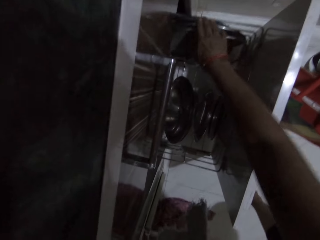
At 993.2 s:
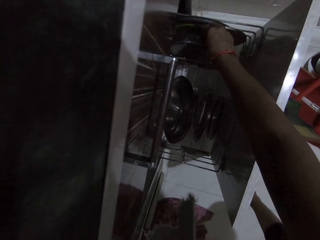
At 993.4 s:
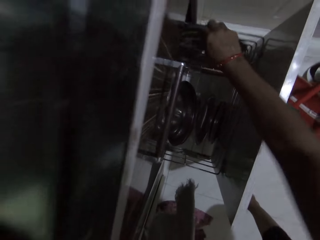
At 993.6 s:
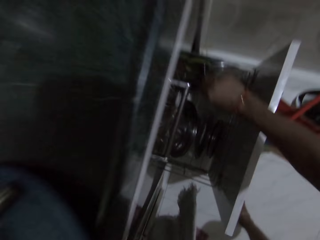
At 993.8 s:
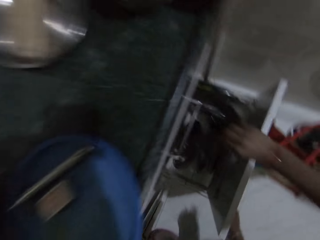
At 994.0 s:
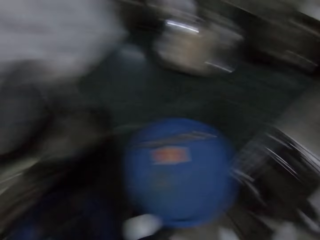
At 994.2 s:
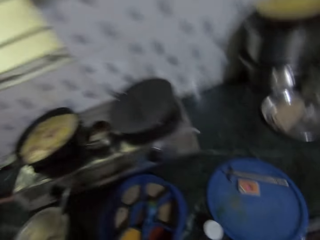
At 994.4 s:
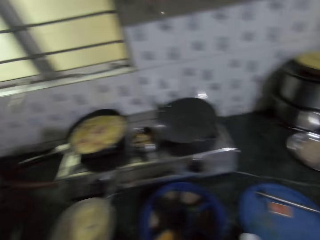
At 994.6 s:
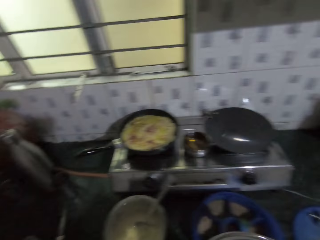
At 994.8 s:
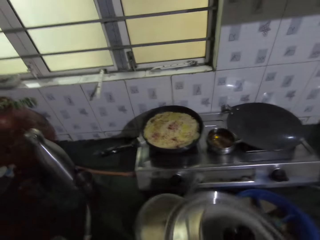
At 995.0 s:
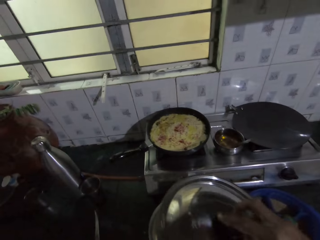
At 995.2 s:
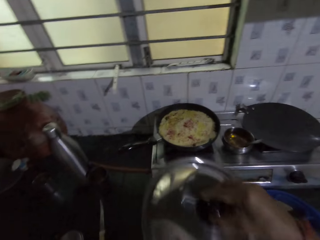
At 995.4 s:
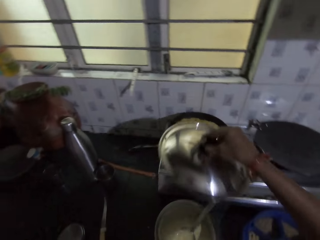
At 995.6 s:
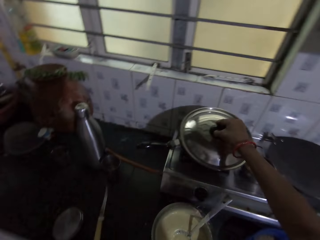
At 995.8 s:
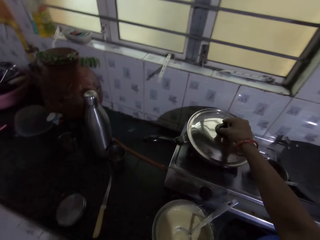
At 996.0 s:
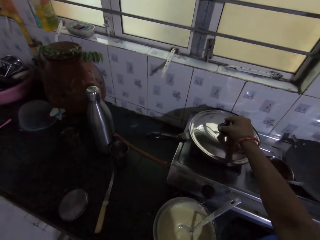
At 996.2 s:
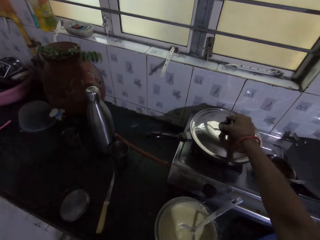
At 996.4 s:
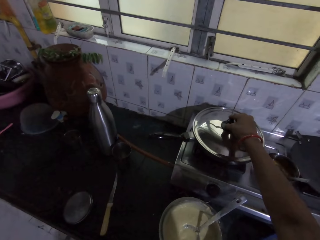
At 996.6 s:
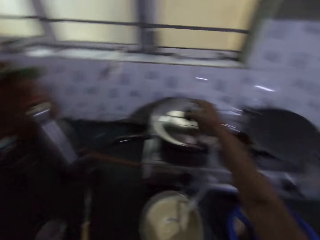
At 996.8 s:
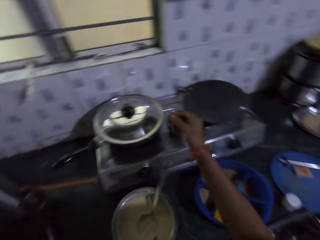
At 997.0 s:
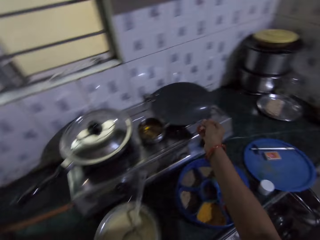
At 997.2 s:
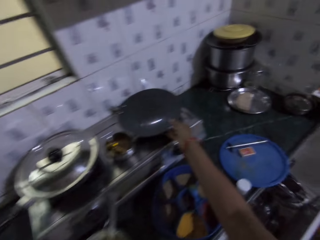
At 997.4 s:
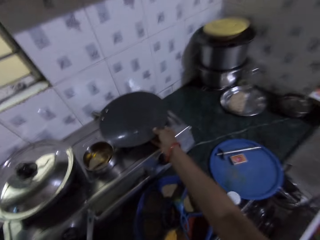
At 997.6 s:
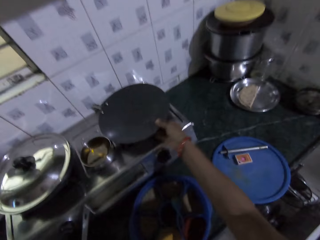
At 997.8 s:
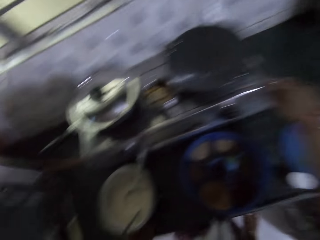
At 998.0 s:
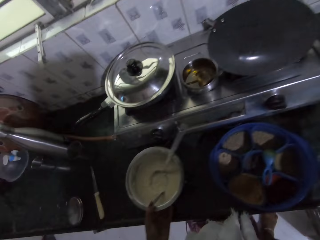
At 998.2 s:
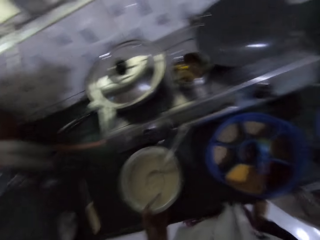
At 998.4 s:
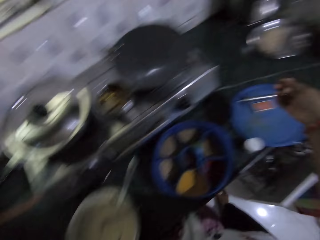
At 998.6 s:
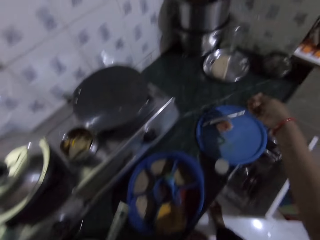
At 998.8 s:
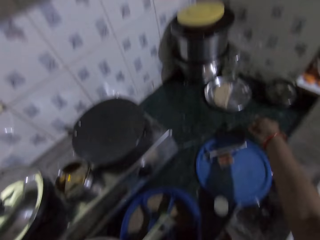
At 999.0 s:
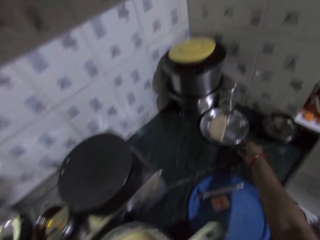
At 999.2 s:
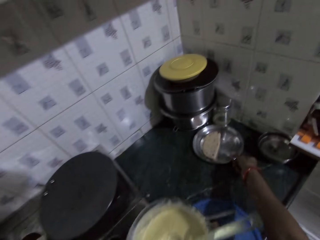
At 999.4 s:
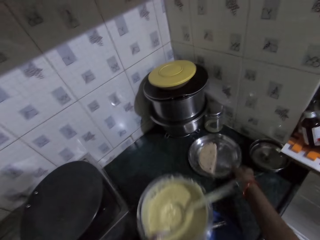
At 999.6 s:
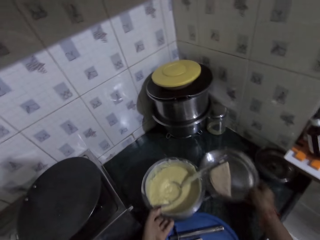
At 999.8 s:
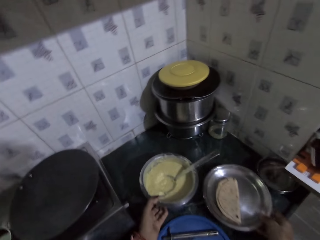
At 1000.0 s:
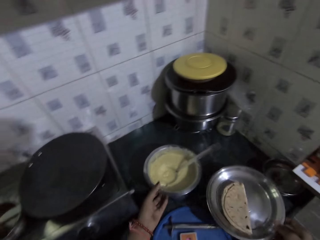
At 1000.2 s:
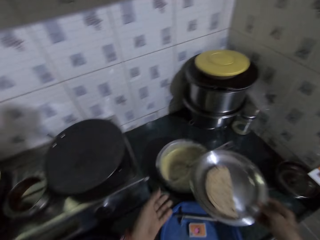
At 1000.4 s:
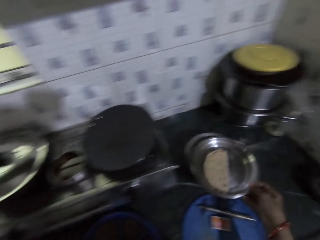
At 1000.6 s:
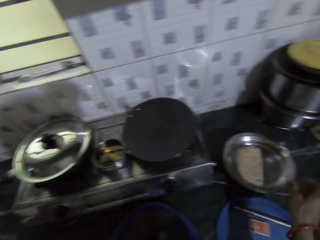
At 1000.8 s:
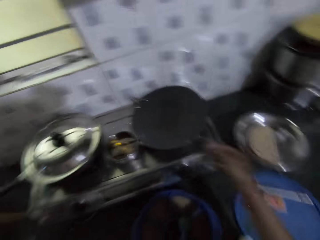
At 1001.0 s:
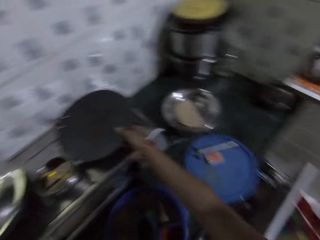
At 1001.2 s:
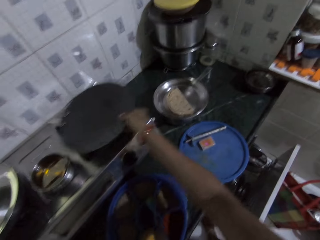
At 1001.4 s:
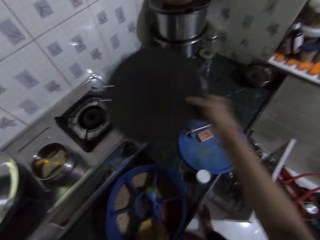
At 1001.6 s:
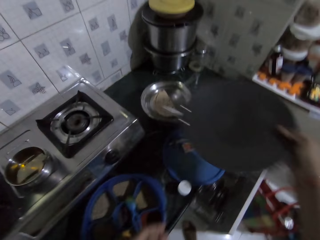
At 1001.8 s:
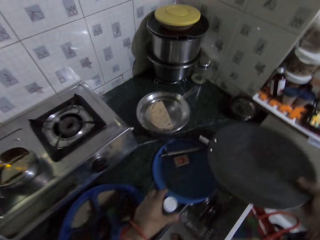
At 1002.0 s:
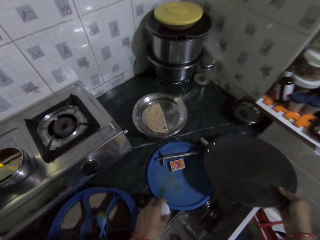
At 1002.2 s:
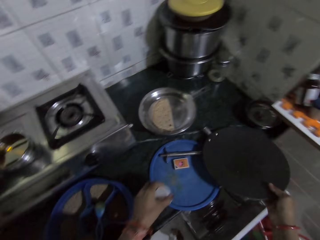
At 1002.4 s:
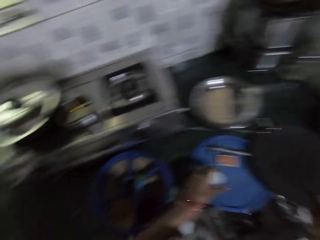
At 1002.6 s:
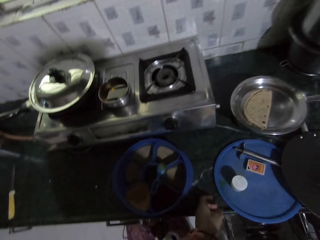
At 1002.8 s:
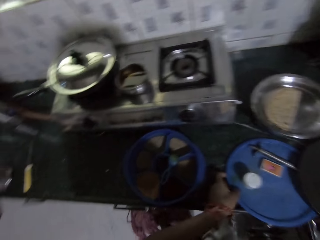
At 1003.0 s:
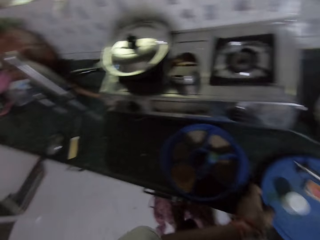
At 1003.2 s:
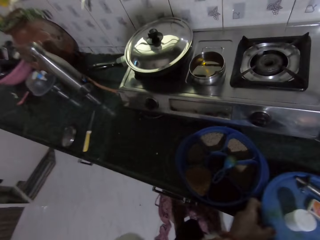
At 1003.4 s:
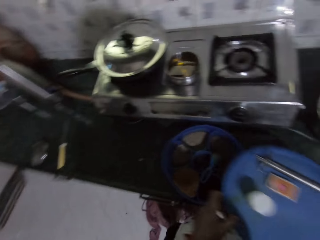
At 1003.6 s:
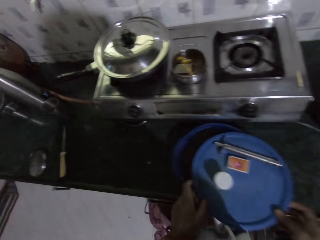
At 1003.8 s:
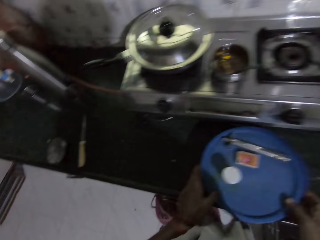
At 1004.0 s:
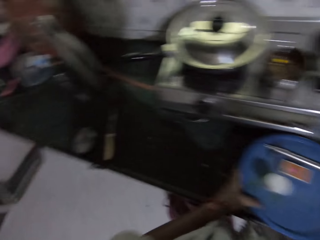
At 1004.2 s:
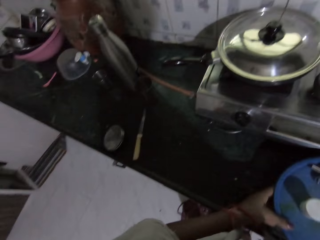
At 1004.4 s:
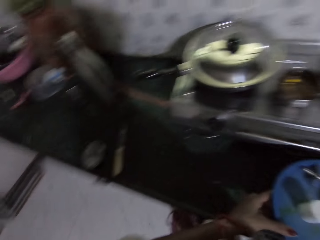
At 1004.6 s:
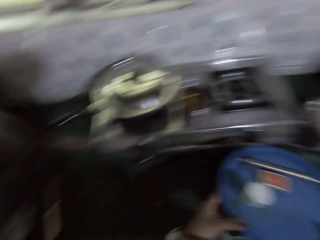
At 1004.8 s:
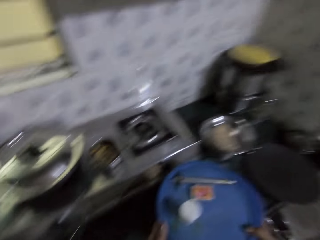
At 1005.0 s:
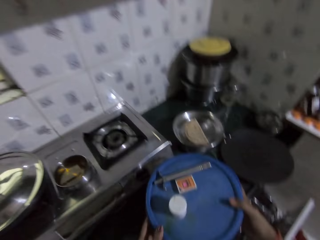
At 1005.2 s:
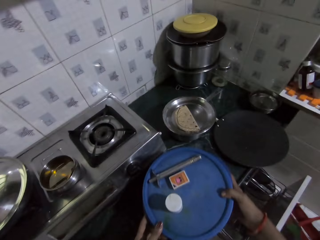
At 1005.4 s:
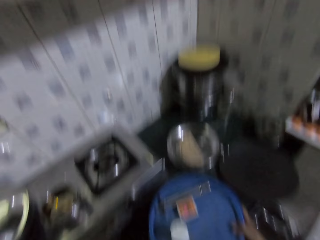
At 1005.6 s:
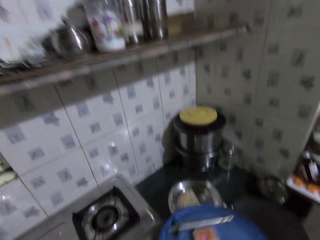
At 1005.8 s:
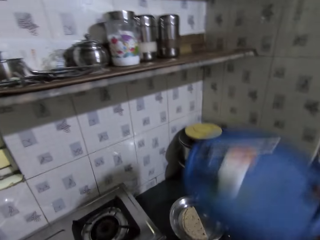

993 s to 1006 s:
The camera wearer takes a lid from the drawer with her right hand. She covers the cooking pan on the cooker on the countertop with the lid in her right hand. She touches a pan on the cooker on the countertop with her right hand. She moves the pot. She picks up a plate from the countertop with her right hand. She drops the bowl on the countertop with her left hand. She drops the plate on the bowl on the countertop with her right hand. She takes the pan from the cooker on the countertop with her right hand. She picks up a lid from the countertop with her left hand. She drops the pan on the countertop with her right hand. She drops the lid on a lid on the countertop with her left hand. She drops the pan on the countertop with her right hand. She picks up the lid from the countertop with her left hand. She covers the spice container on the countertop with the lid in both hands. She picks up the container from the table with both hands. She puts the spice container aside.

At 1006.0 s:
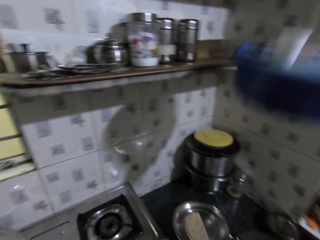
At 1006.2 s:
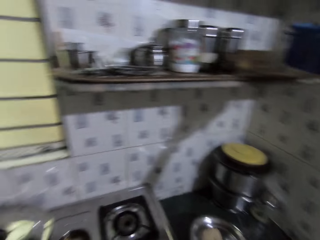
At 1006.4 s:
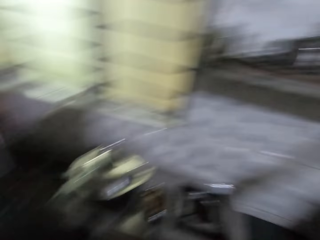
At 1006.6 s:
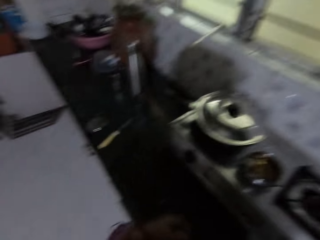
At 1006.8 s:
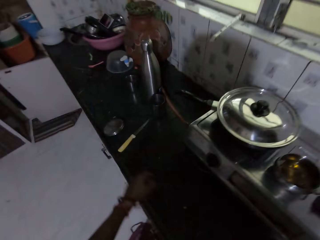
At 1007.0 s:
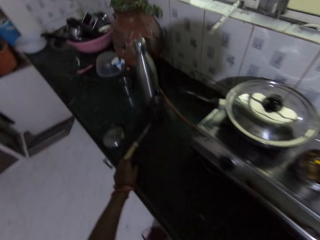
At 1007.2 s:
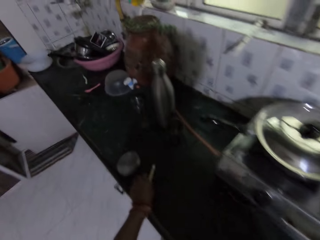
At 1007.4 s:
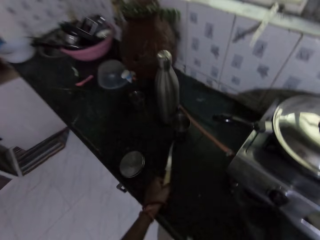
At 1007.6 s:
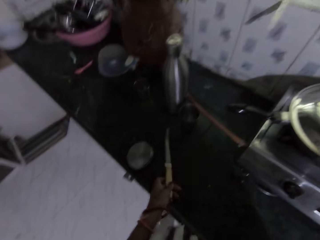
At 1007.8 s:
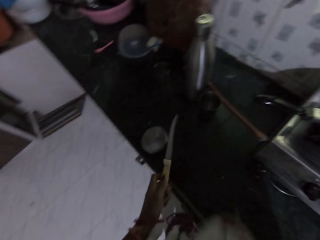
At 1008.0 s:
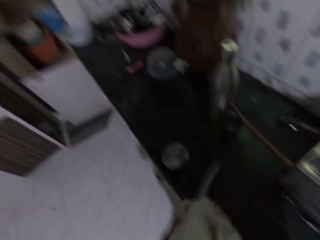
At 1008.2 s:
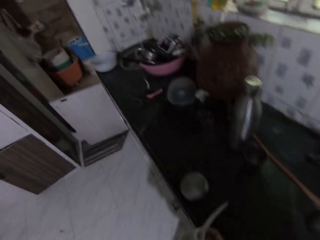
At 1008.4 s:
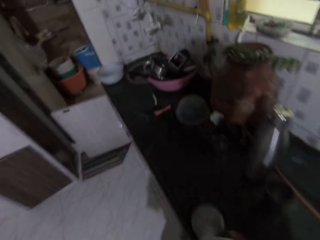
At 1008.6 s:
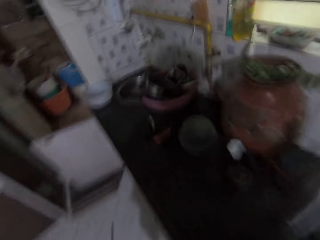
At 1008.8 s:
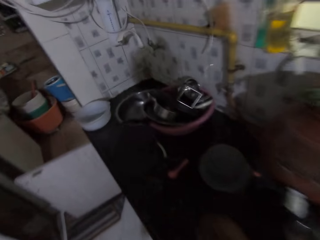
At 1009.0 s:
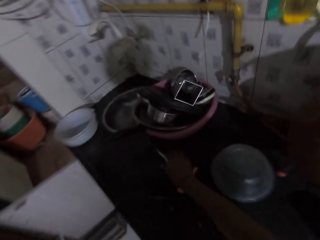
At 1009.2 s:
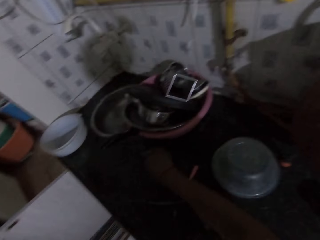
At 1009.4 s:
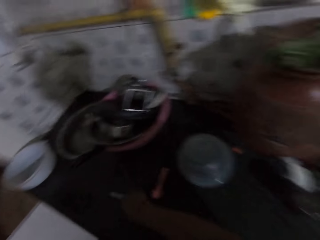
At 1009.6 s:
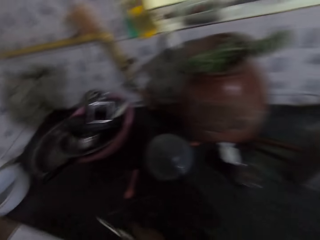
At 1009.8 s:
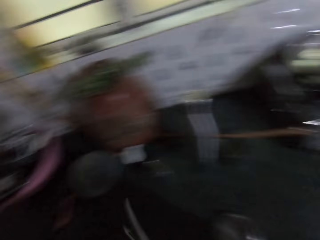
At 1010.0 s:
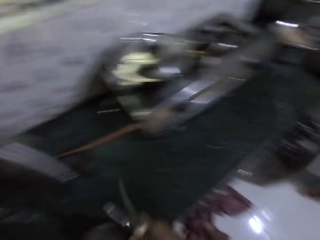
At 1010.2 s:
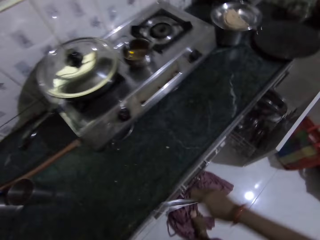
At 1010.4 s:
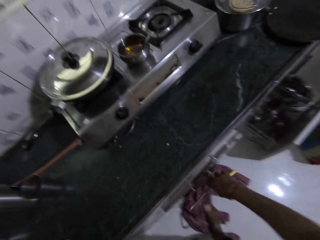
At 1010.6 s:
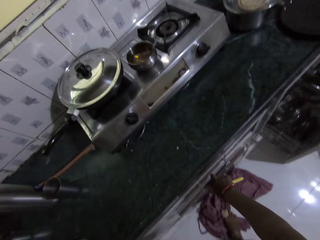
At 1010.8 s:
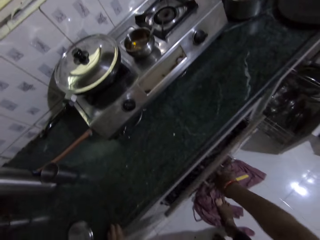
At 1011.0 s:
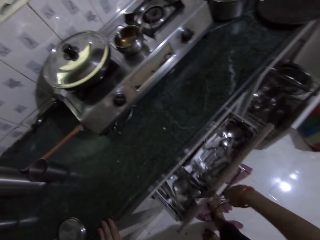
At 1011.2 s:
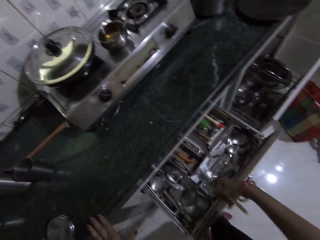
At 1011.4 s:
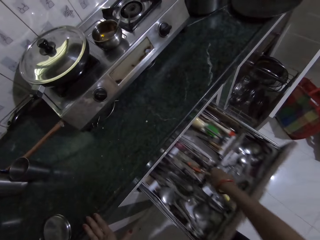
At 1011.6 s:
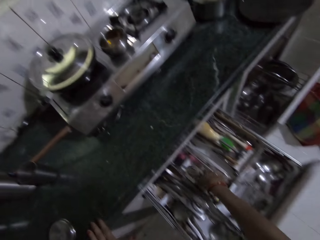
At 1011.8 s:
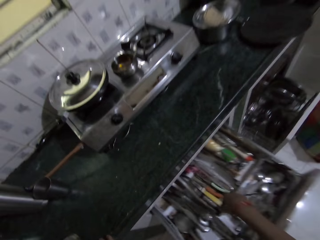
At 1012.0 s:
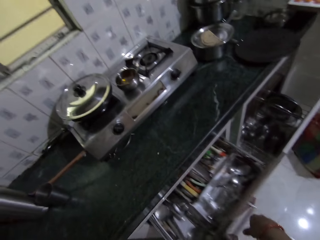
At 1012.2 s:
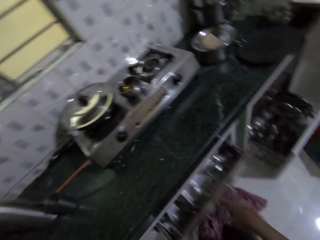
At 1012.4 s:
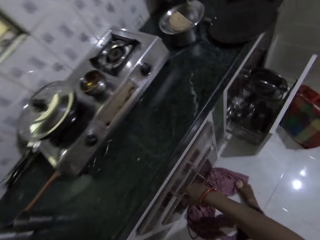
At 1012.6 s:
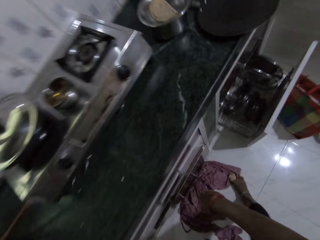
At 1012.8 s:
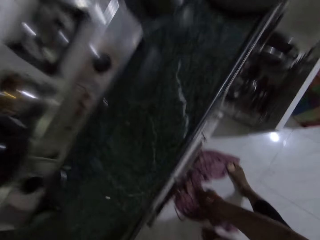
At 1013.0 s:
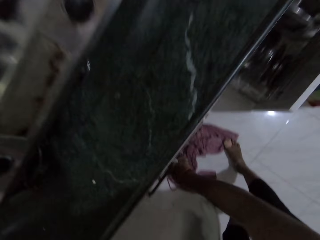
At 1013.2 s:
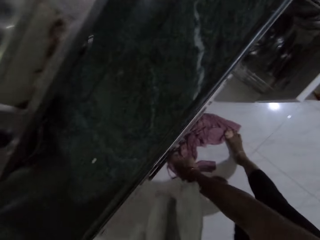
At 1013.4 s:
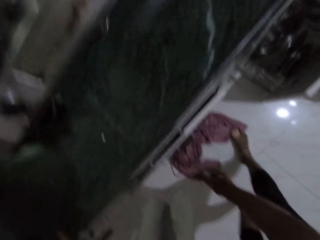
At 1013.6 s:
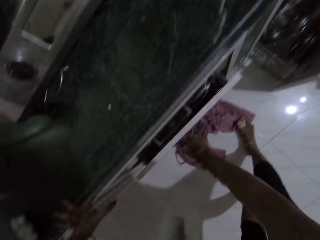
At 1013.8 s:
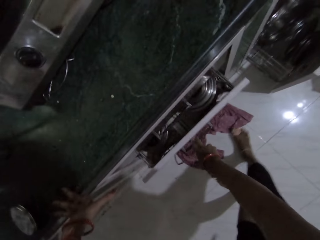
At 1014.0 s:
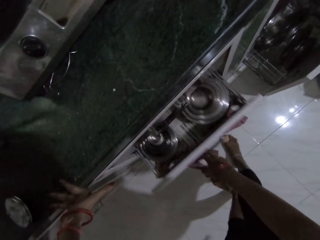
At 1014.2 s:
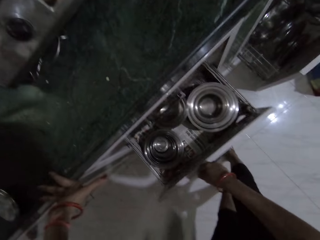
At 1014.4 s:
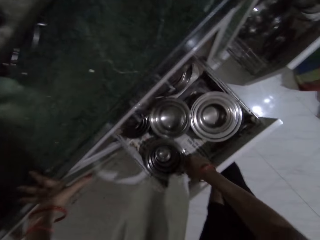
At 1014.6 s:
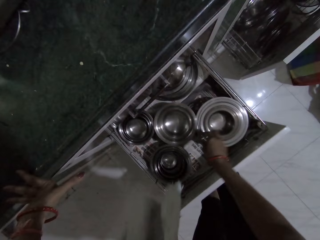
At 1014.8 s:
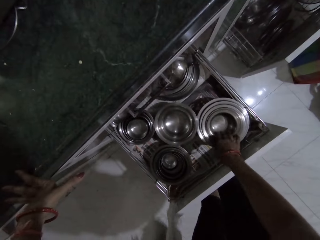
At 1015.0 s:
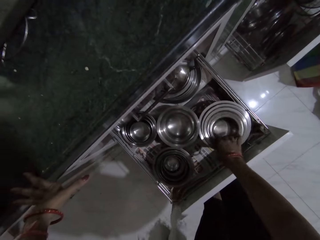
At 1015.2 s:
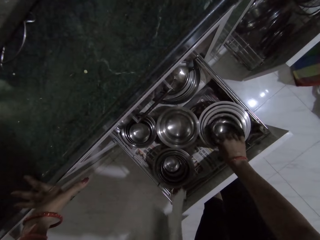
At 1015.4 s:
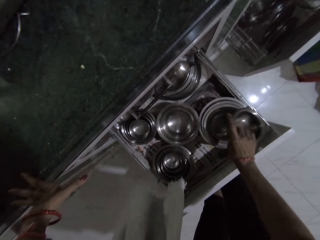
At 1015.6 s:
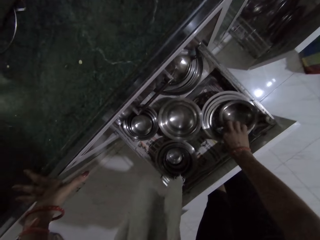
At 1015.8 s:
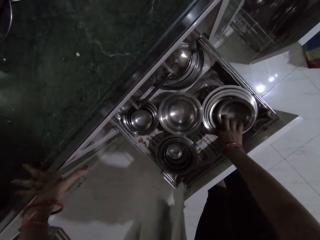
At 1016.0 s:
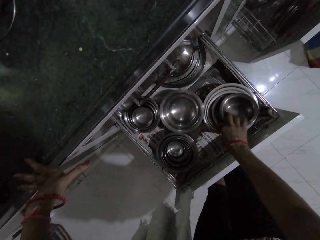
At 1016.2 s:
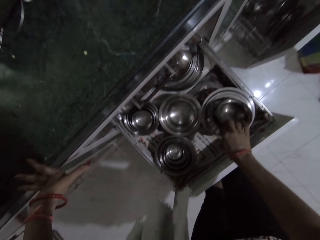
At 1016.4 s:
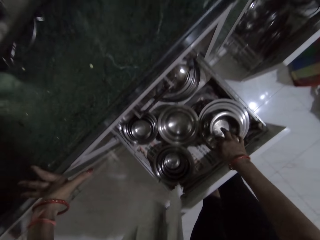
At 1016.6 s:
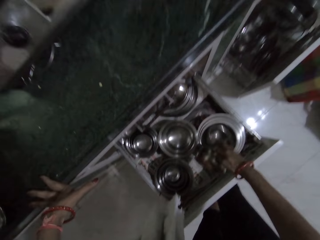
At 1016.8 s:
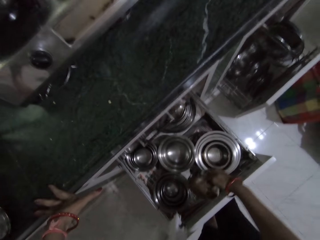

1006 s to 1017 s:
The camera wearer drops the container on the shelf. She picks the knife from the countertop with her left hand. She cleans the knife in her left hand with a napkin in her right hand. She picks a knife from the countertop with her right hand. She opens the drawer with her right hand. She drops the knives in the drawer with her right hand. She closes the drawer with her right hand. She opens a drawer with her right hand. She picks a plate or bowl from the drawer with her right hand. She picks the plate from the drawer with her right hand again.
